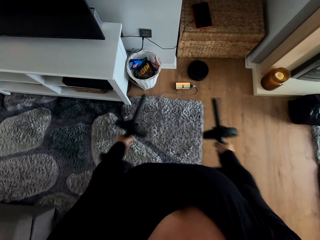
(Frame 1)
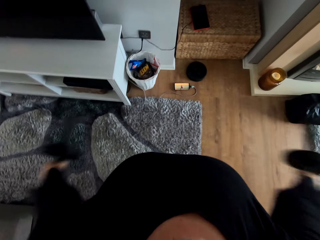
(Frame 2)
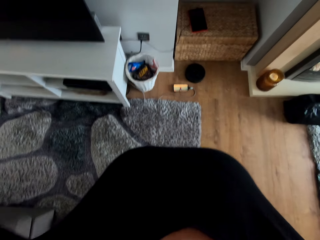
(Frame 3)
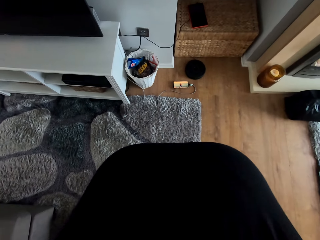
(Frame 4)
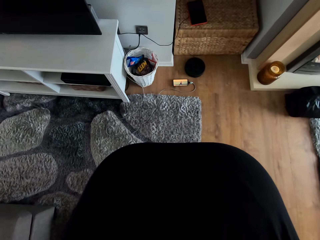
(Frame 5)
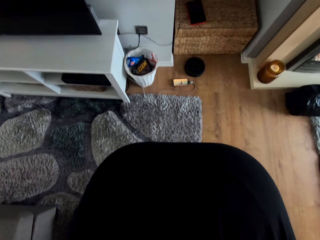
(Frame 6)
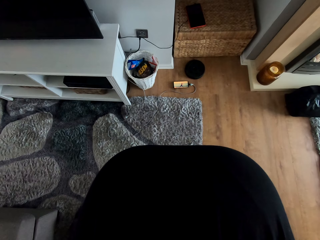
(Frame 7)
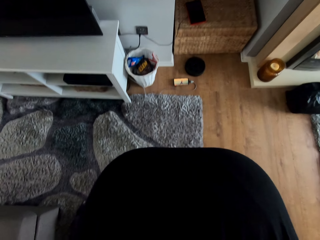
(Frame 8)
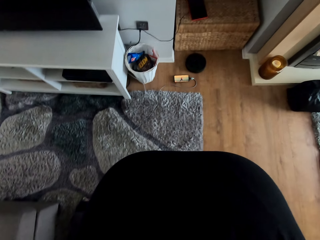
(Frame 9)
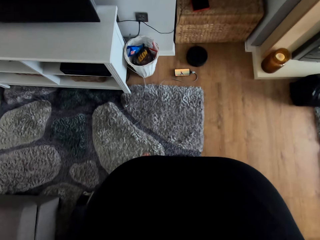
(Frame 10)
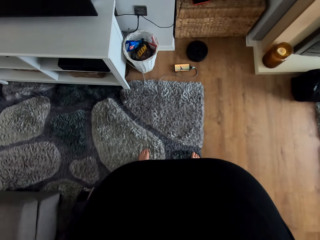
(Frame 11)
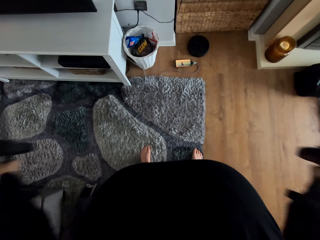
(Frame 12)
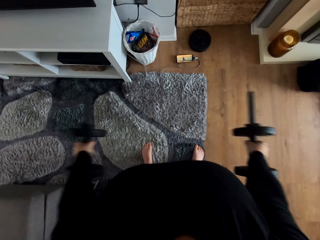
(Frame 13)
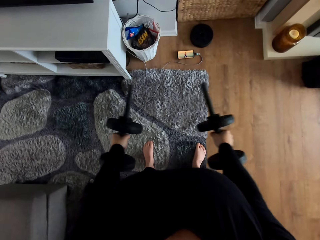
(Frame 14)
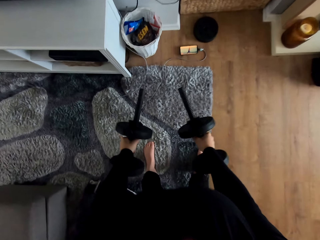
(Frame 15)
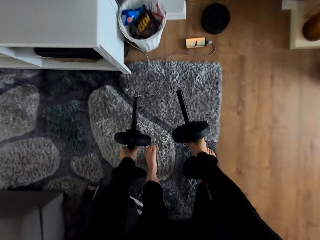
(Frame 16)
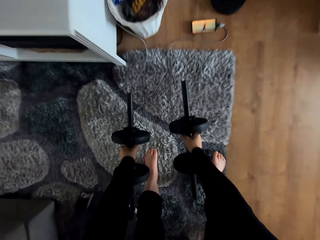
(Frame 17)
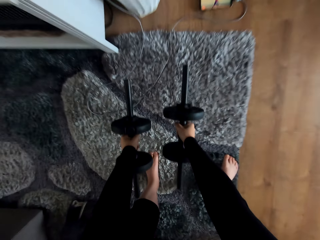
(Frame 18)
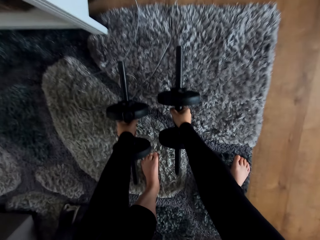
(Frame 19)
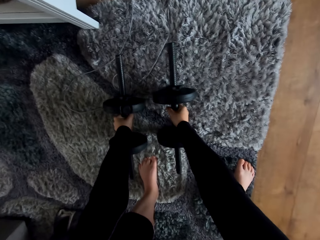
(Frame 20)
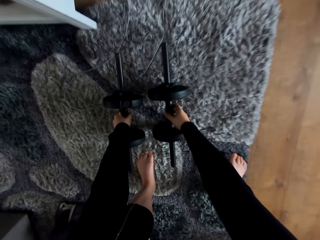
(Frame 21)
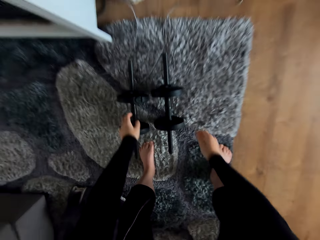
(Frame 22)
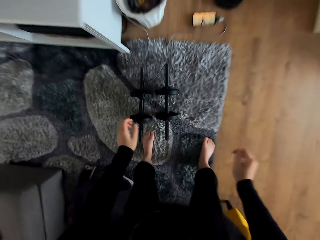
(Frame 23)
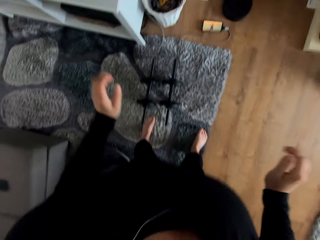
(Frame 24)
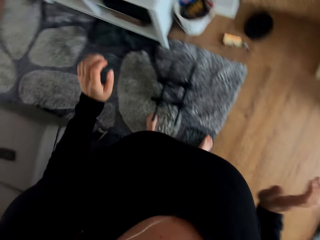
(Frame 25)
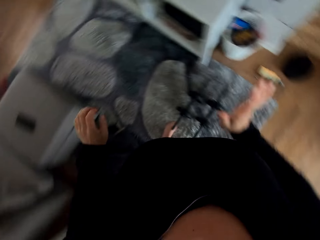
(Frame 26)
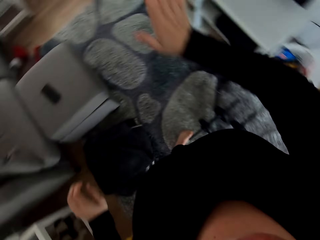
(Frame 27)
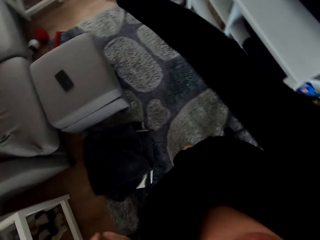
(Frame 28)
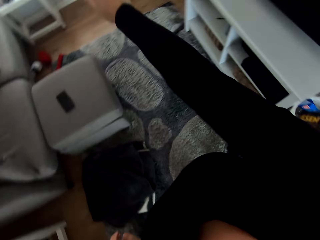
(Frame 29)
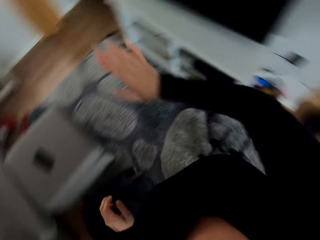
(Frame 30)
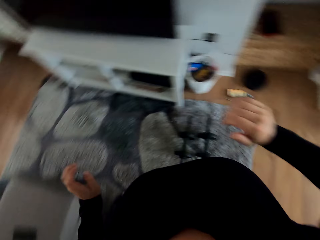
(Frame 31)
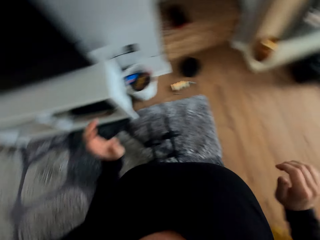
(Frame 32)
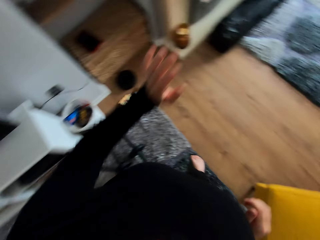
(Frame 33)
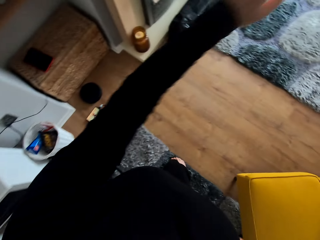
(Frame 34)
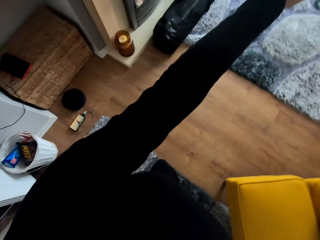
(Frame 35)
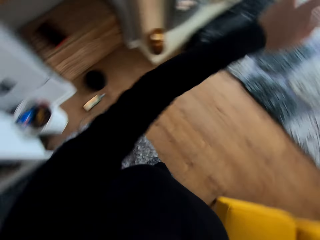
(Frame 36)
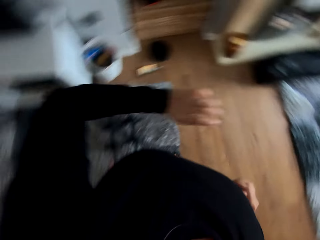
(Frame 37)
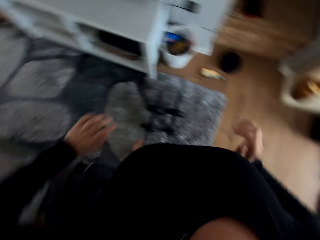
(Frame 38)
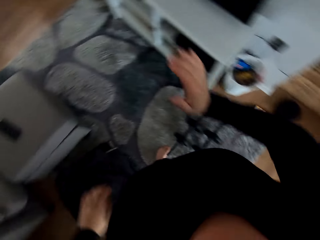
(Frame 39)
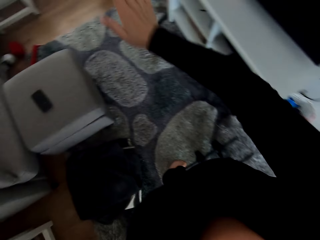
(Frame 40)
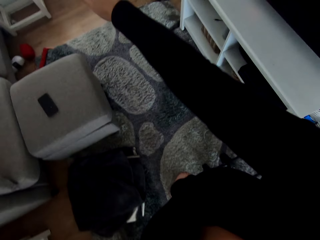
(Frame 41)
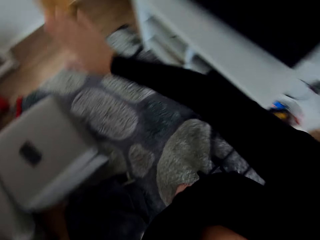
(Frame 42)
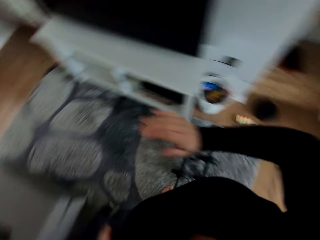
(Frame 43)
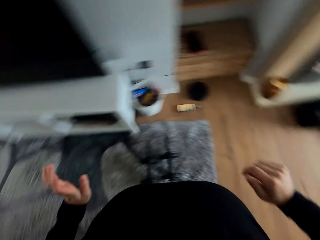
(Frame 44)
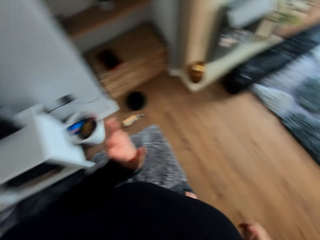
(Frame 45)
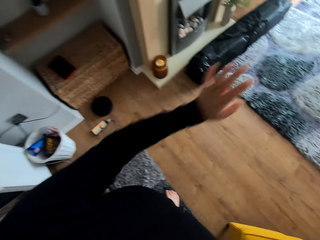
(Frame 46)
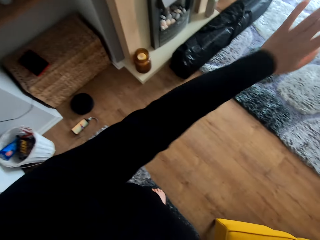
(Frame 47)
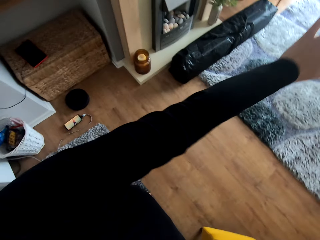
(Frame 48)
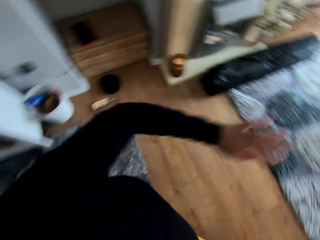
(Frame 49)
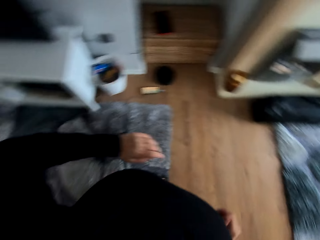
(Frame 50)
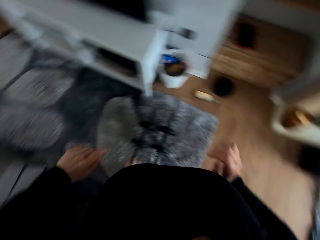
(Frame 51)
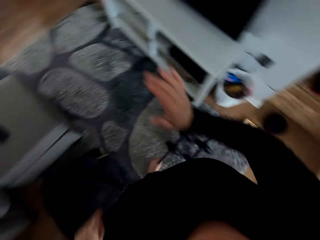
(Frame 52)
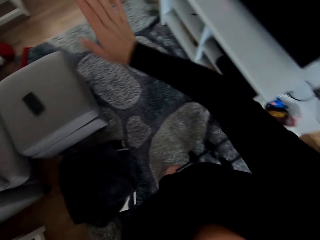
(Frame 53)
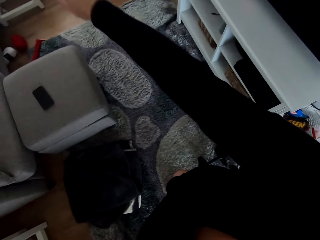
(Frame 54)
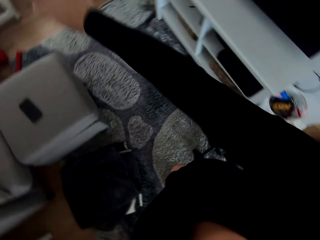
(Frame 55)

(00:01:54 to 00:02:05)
The camera wearer moves upwards. They put the dumbbells on the carpet. They exercise and move the body sideways.

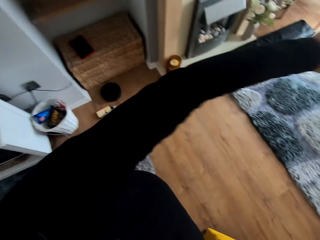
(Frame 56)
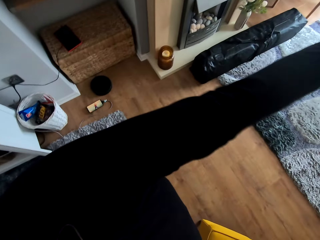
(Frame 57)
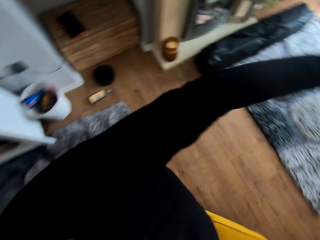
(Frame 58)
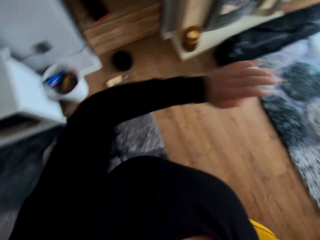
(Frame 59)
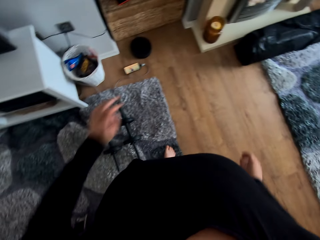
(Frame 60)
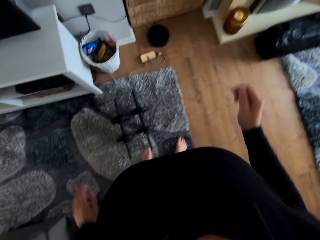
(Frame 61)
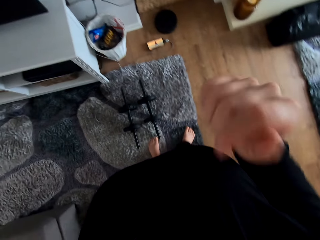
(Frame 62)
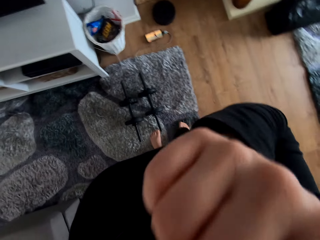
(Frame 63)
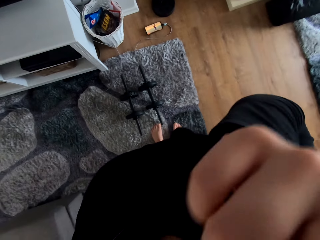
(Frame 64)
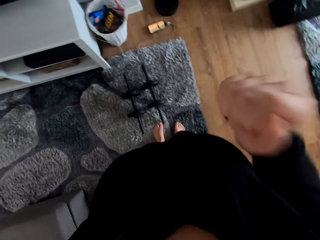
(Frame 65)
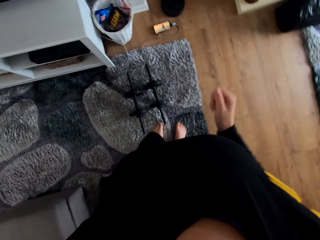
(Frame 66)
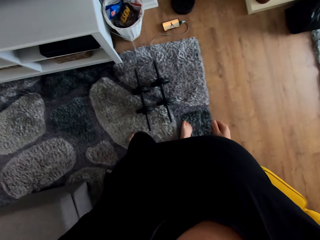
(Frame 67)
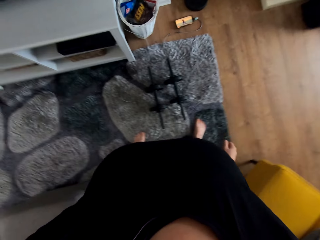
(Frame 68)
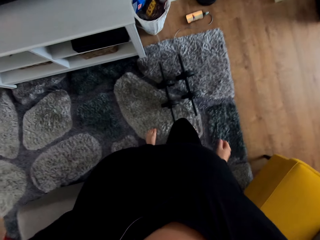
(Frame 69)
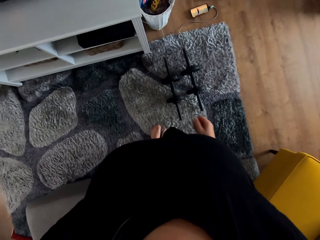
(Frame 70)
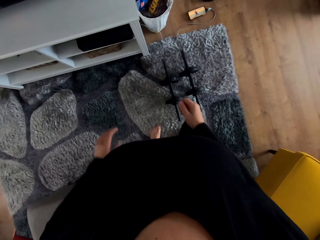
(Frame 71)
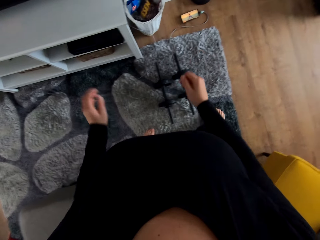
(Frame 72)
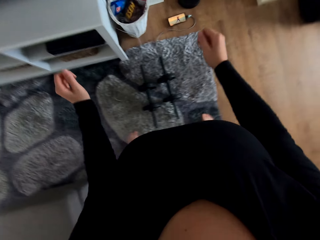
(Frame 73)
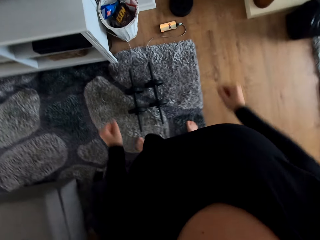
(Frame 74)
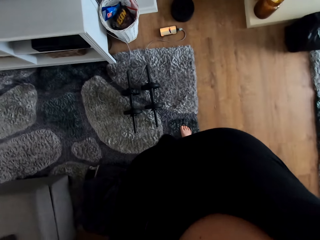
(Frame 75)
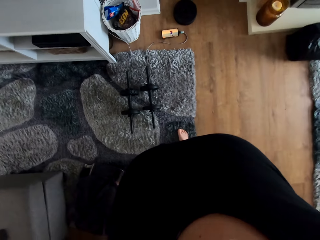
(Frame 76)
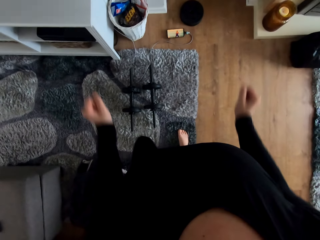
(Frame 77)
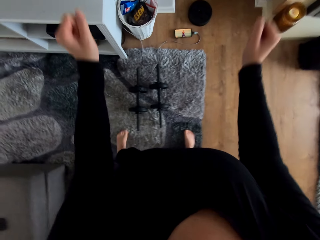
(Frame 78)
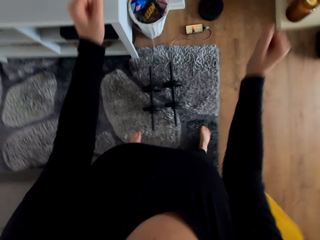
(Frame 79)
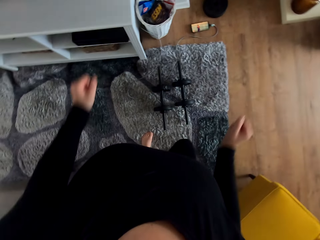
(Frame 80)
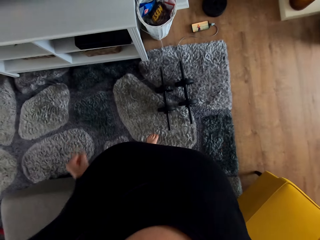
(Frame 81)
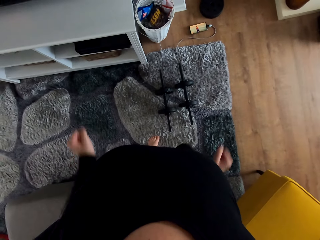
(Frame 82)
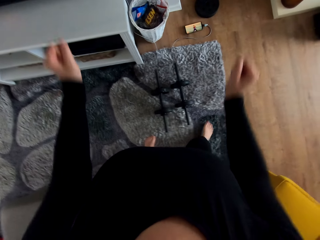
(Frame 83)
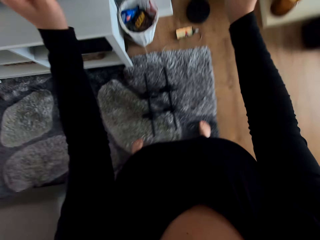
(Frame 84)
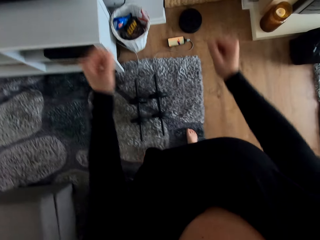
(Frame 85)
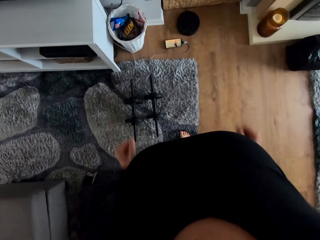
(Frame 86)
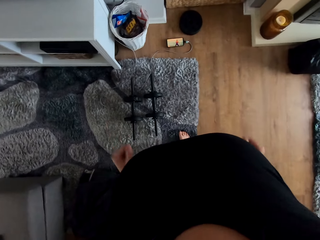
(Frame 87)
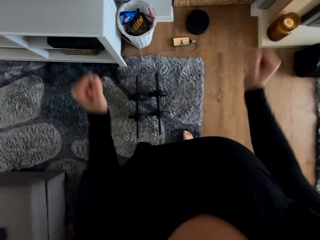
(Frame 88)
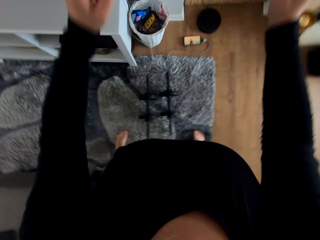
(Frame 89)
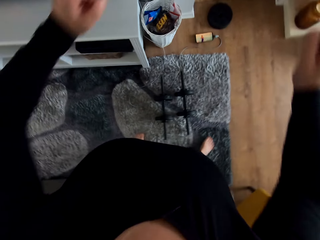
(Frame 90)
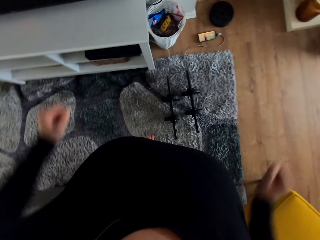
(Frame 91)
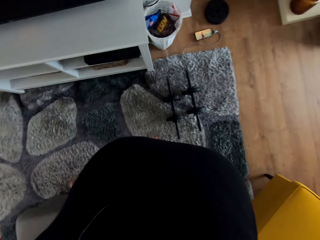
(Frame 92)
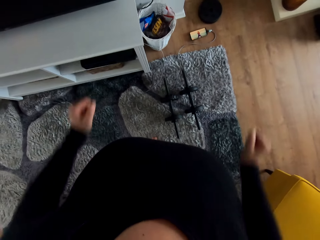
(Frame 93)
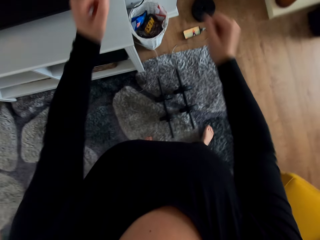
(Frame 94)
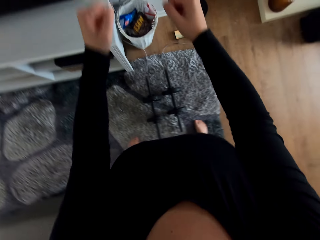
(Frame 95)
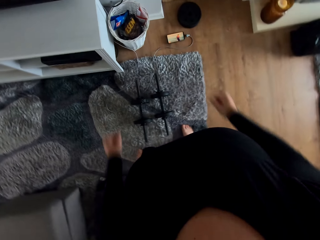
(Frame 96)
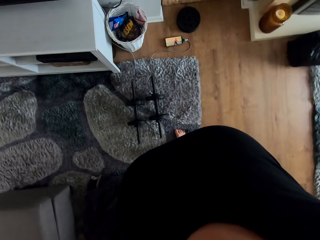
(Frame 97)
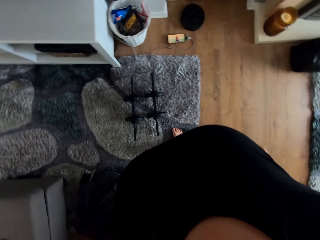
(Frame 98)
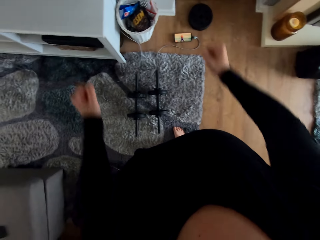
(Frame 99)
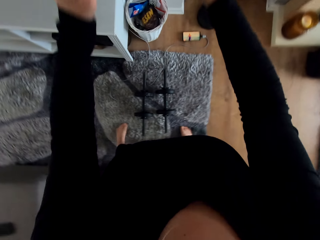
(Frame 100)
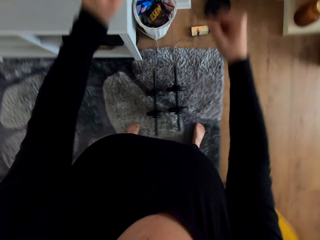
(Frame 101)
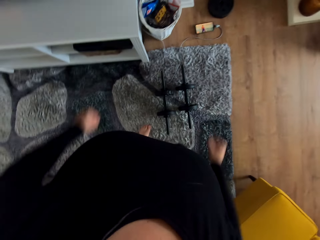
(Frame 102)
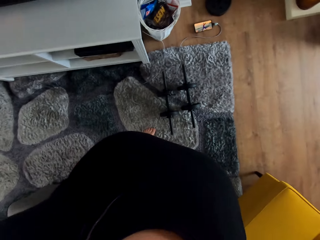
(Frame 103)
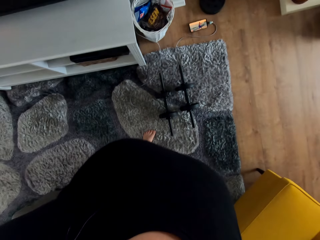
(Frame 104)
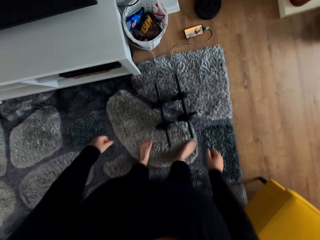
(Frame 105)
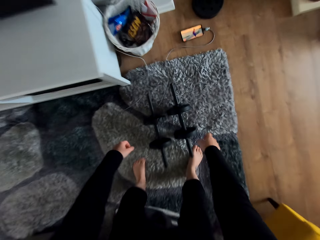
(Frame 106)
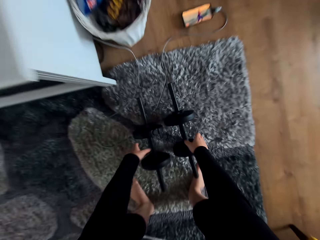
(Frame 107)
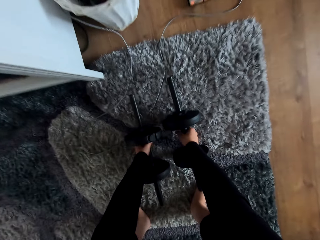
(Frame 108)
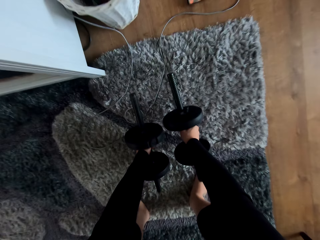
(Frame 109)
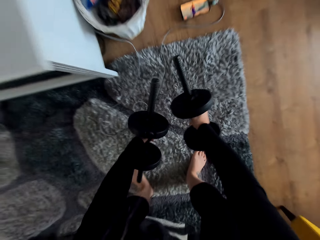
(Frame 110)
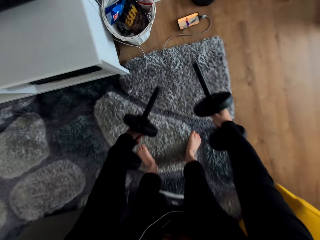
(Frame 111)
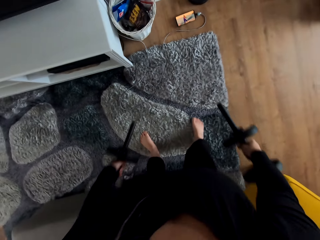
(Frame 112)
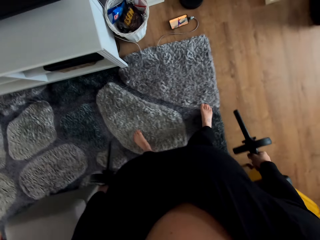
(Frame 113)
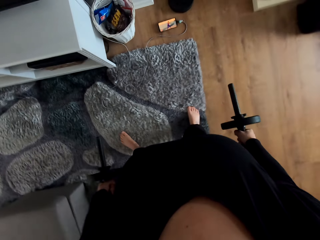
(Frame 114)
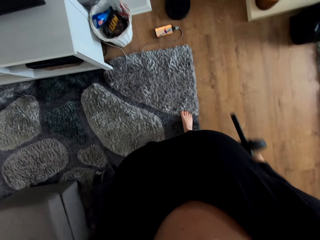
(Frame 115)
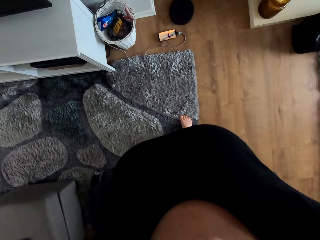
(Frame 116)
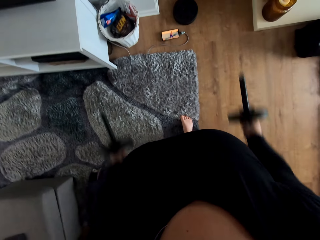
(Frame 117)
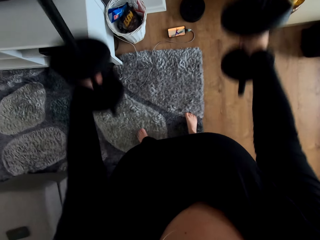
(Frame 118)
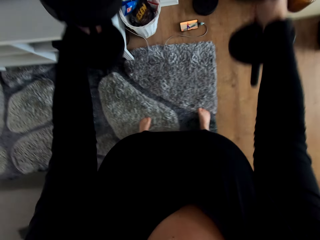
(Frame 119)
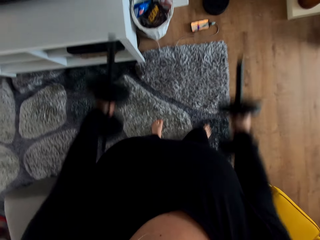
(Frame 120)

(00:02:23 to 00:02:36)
The camera wearer touches her eye. She moves the legs. She picks up the dumbbells from a rug.
